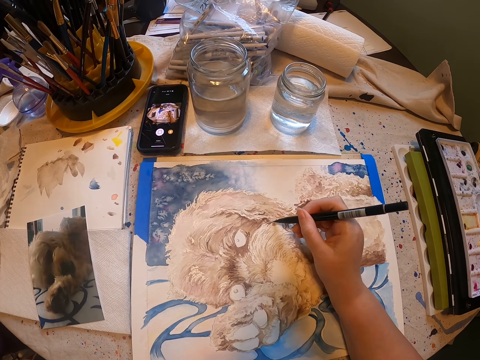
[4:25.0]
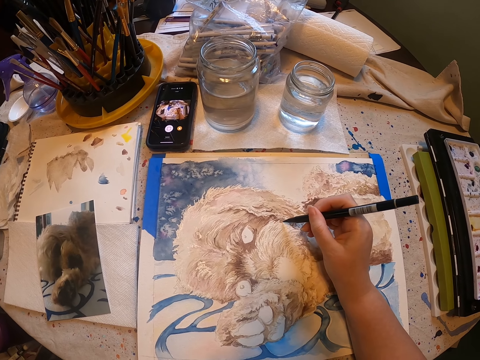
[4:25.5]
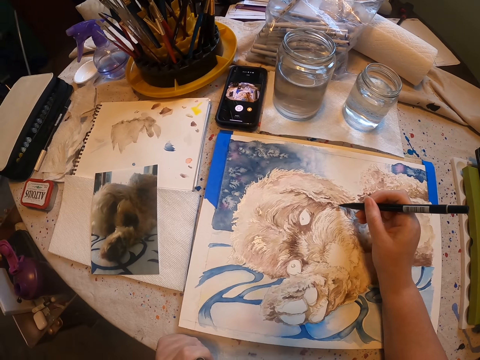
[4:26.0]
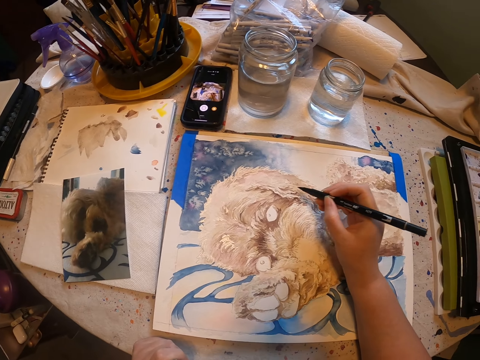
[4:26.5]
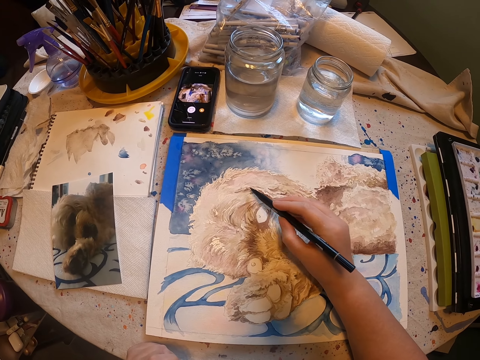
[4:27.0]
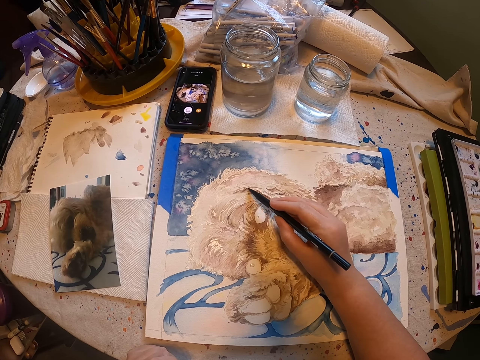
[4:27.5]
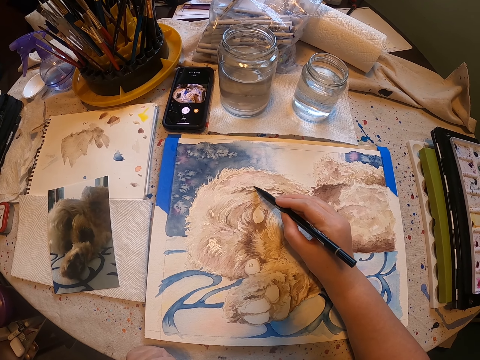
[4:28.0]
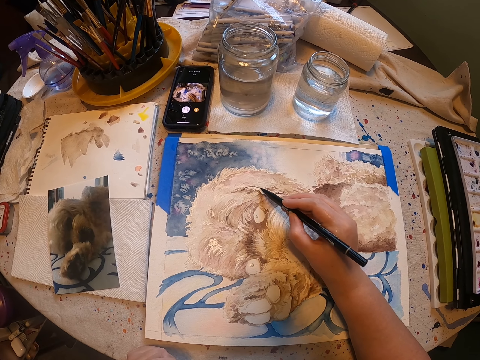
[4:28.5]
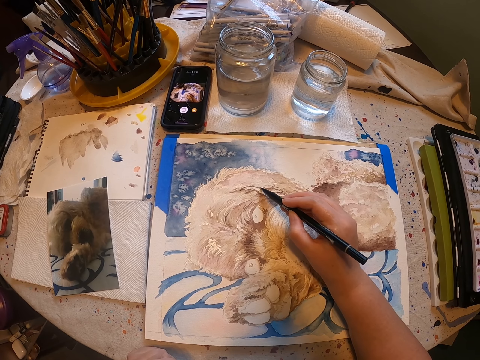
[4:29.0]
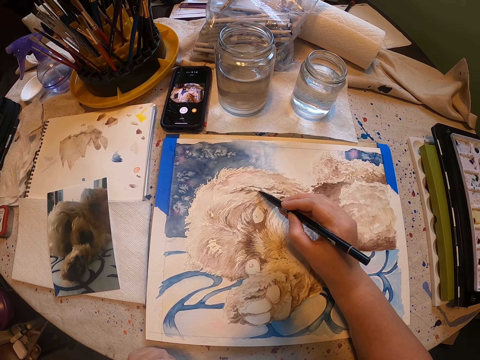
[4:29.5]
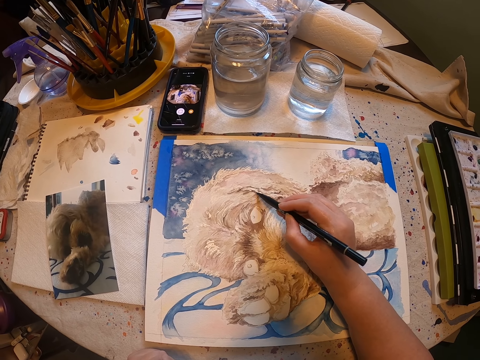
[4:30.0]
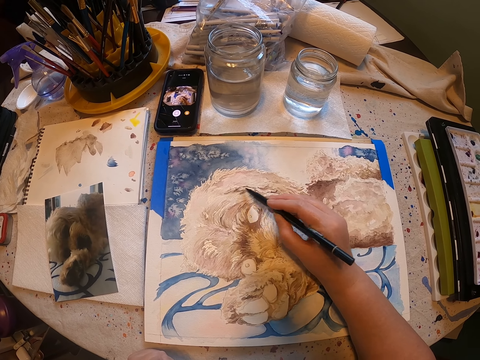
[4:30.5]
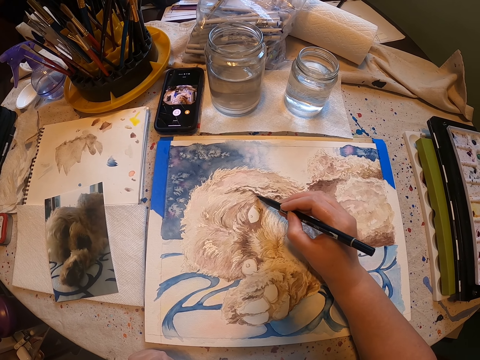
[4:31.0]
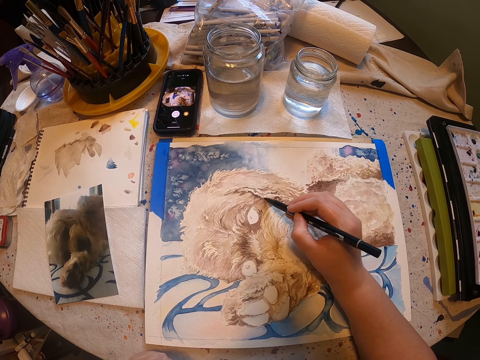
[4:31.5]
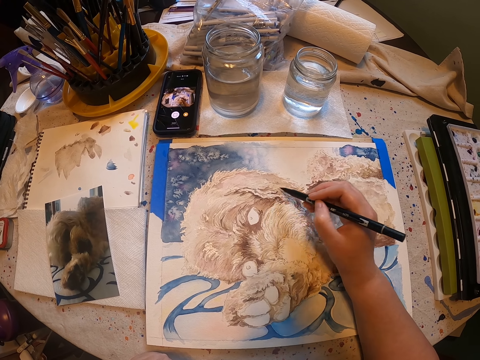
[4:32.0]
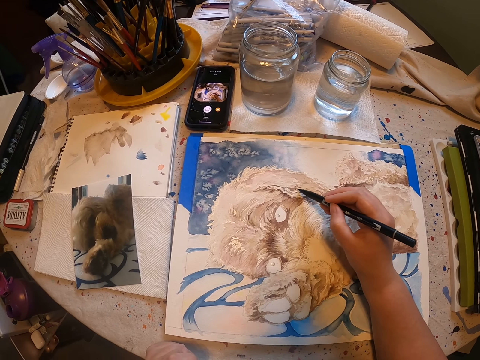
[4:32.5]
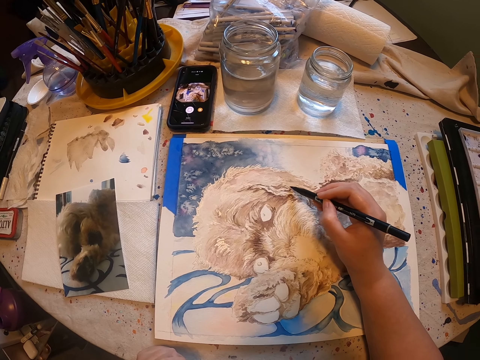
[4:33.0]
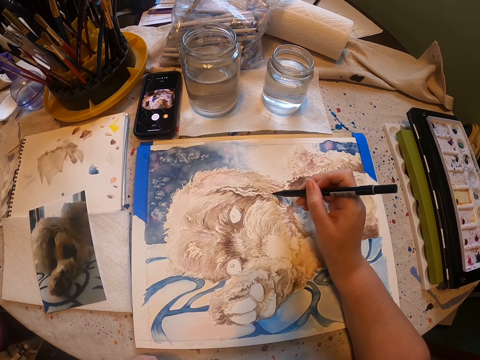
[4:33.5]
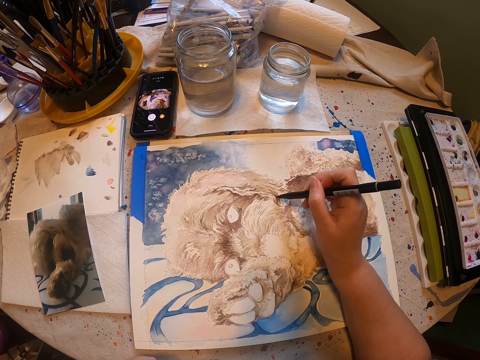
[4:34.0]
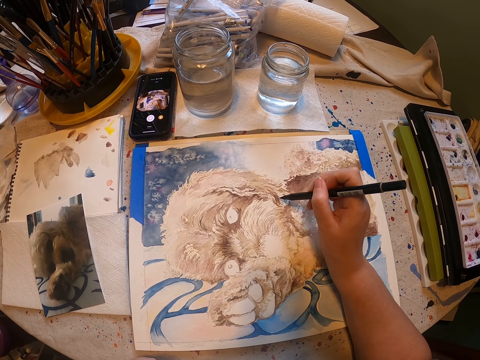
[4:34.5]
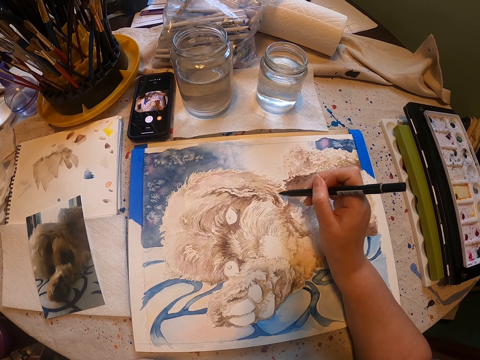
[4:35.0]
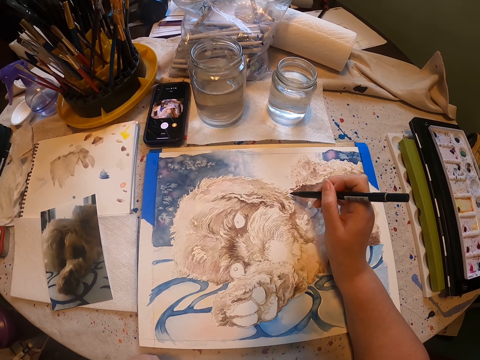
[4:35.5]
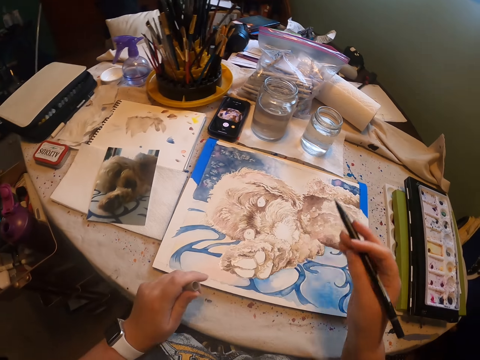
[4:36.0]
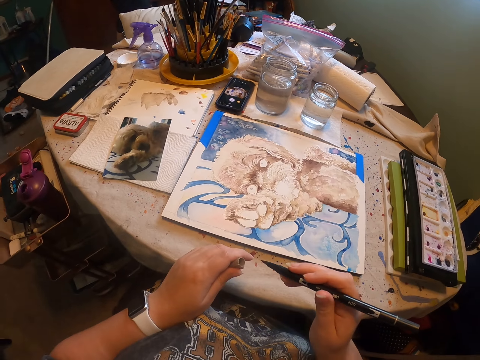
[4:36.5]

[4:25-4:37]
The camera wearer closes the art pen with the lid.

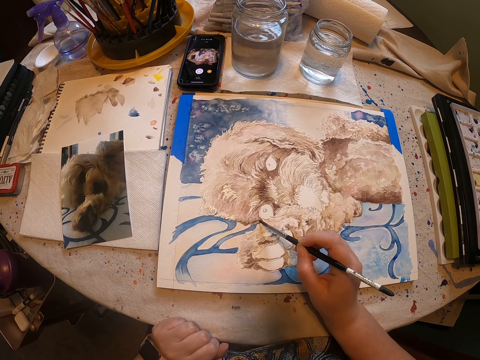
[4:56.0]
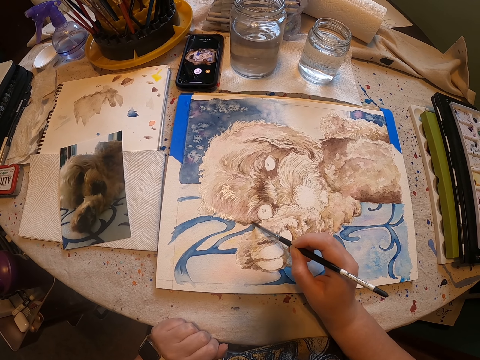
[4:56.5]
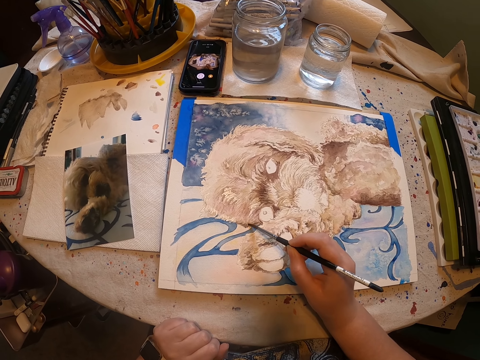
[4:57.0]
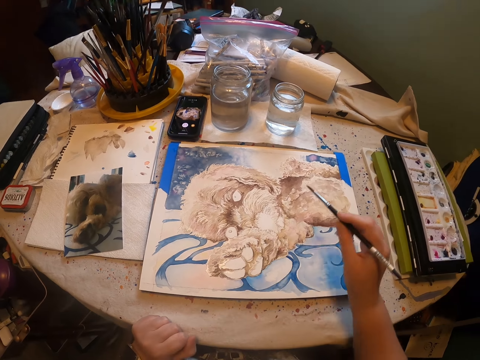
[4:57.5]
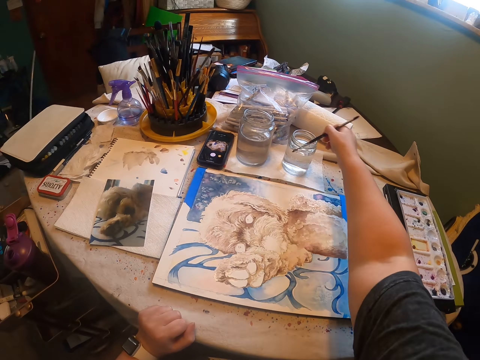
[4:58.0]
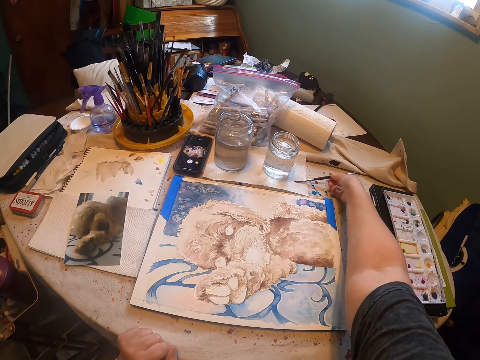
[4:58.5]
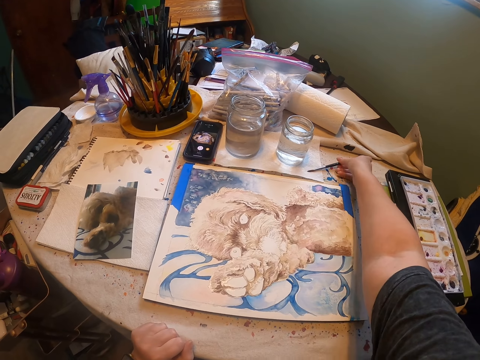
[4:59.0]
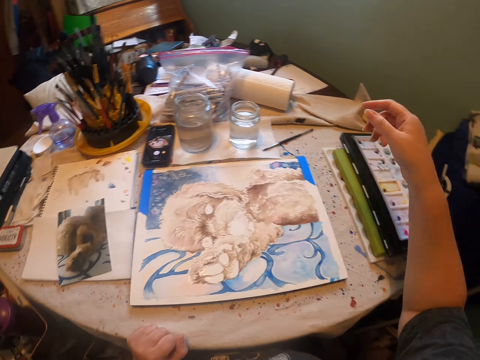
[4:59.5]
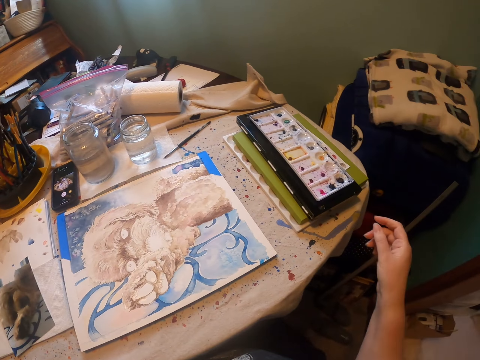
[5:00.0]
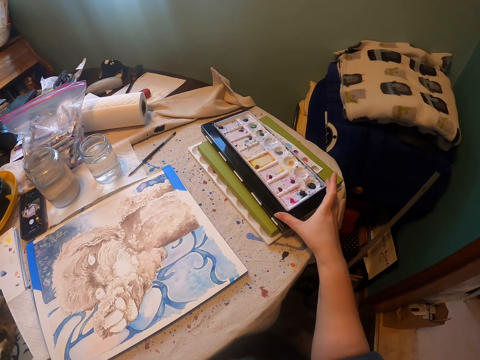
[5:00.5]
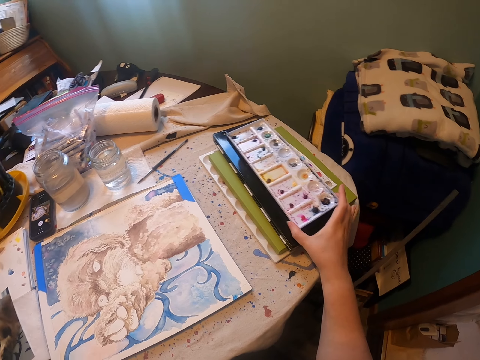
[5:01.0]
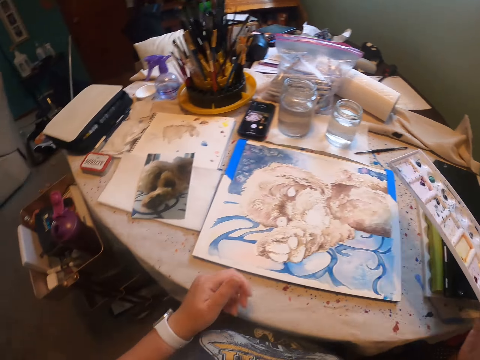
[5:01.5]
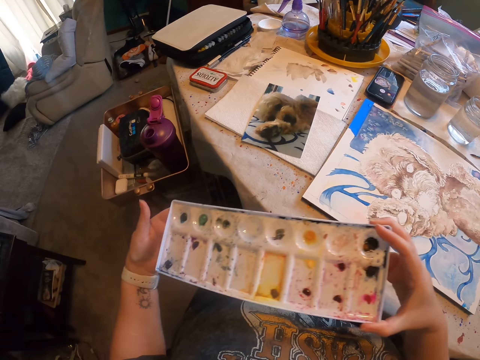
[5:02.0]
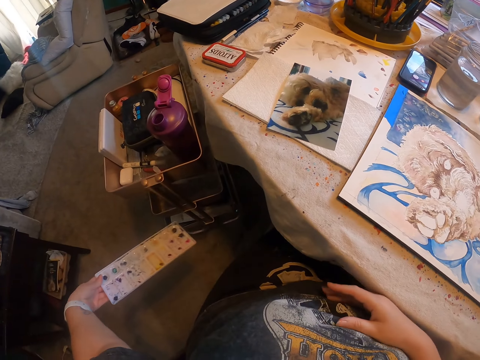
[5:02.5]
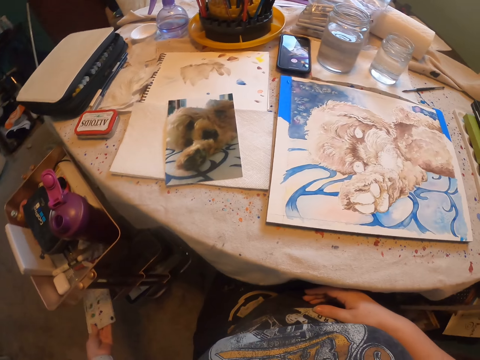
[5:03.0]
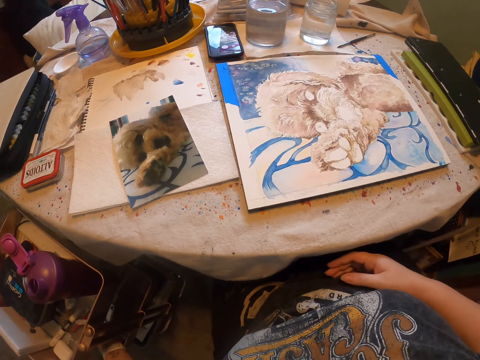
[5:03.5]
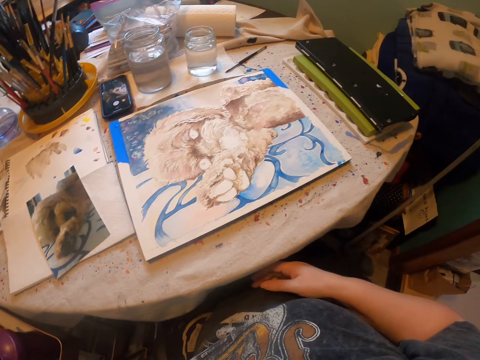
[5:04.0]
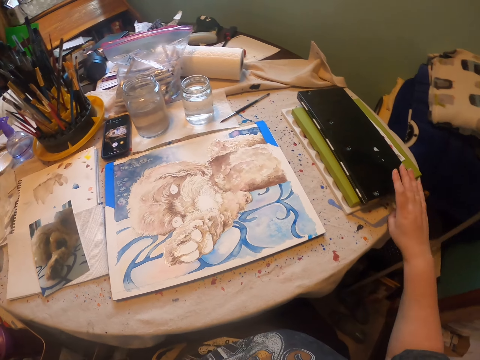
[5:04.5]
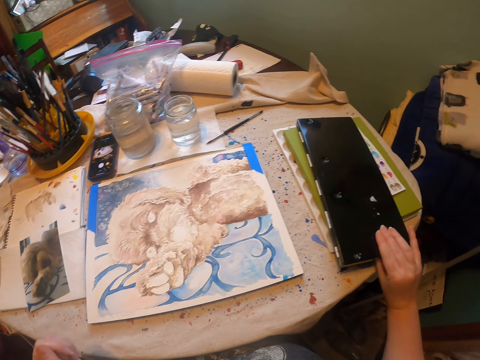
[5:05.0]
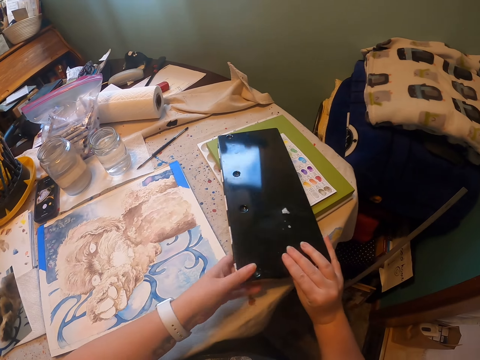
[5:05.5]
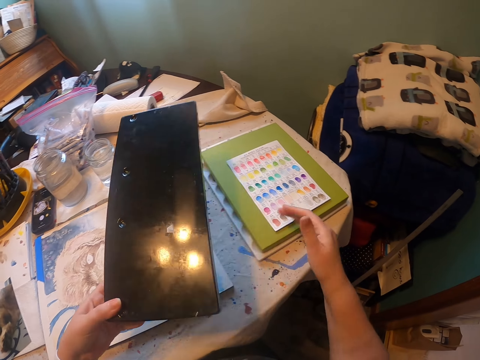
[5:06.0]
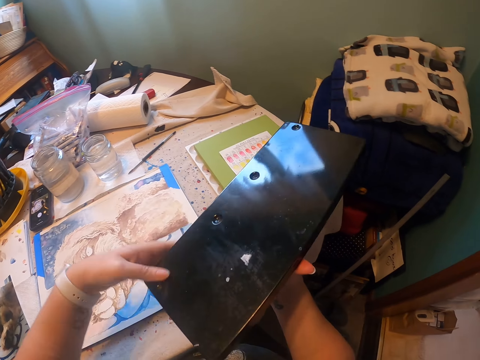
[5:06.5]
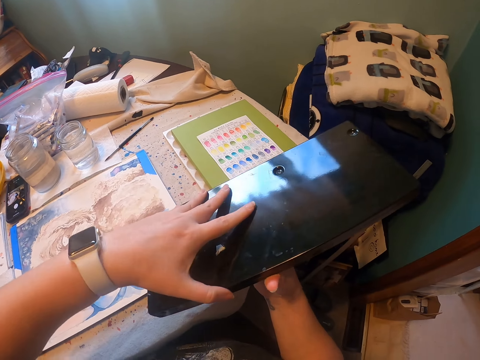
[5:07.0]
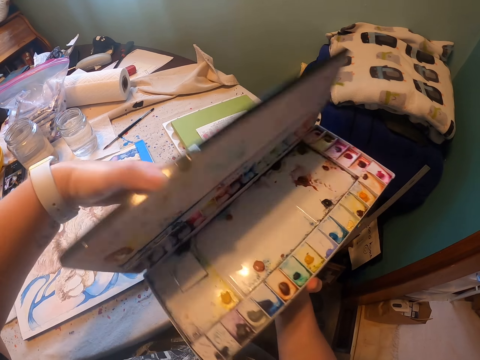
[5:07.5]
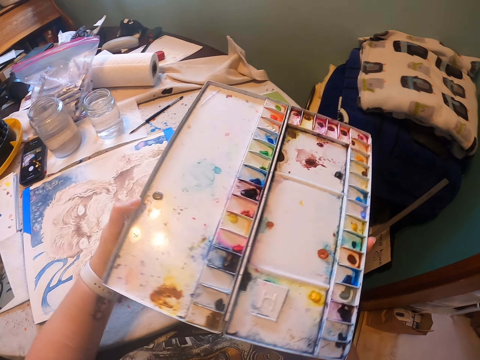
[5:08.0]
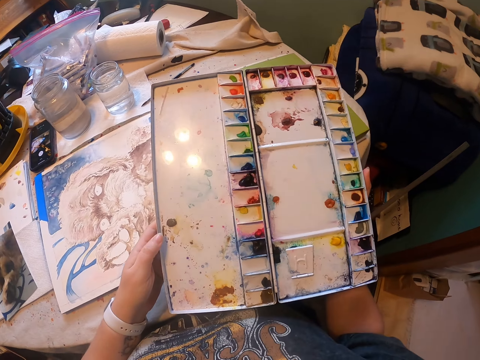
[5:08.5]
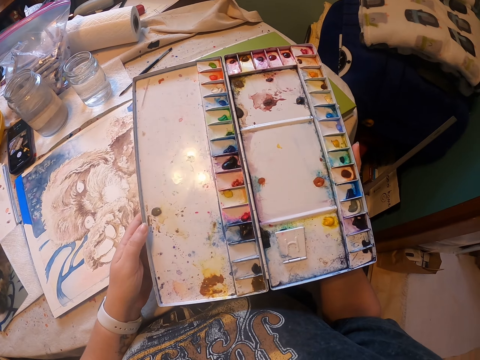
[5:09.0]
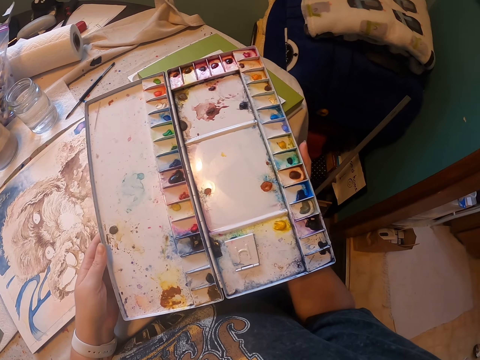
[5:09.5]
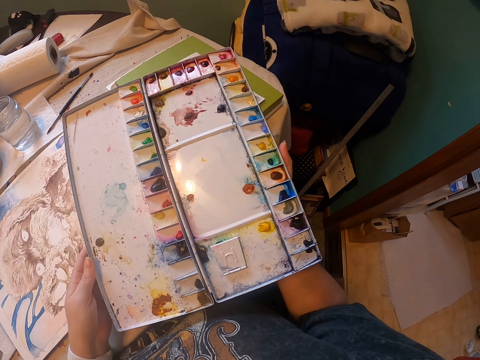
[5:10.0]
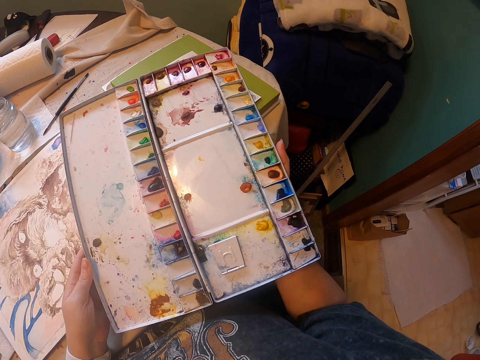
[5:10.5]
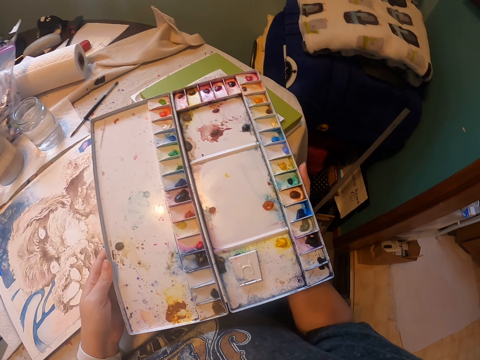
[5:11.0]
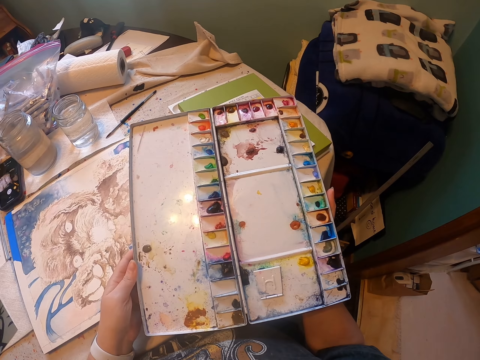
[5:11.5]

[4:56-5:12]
The camera wearer dips the art pen in water. They wipe the art pen on a paper on the table. They put the art pen on the table. They pick the paint tray from the table. They put the paint tray on the floor. They pick a paint palette from the table. They open the paint palette.
